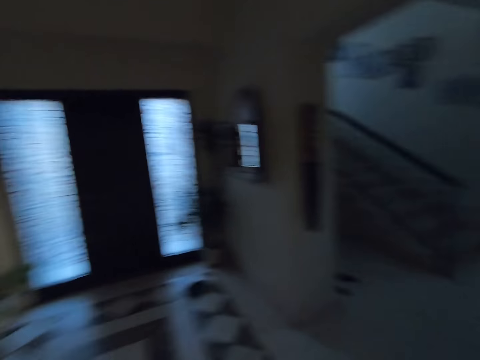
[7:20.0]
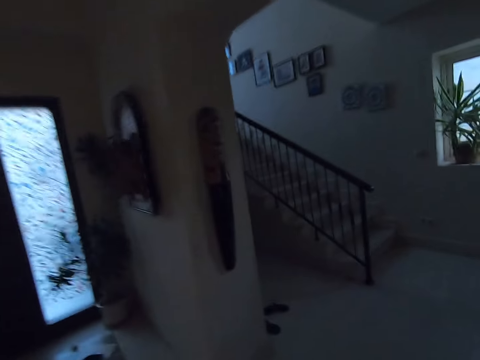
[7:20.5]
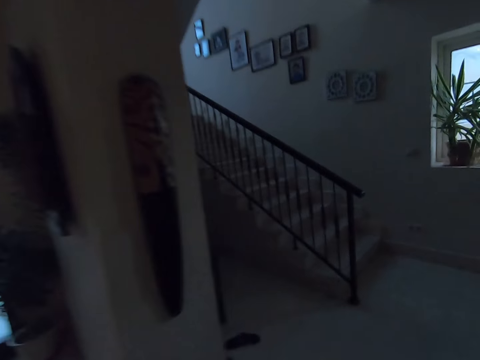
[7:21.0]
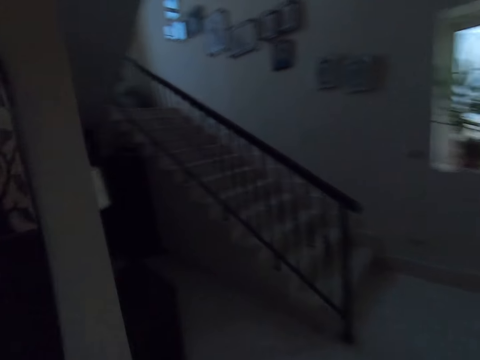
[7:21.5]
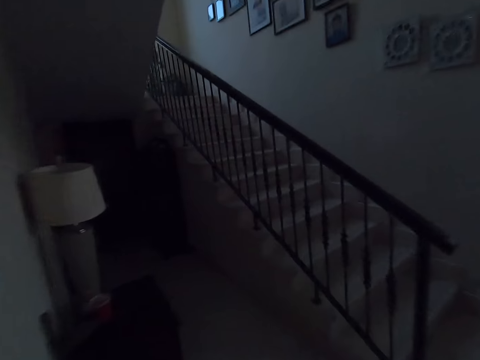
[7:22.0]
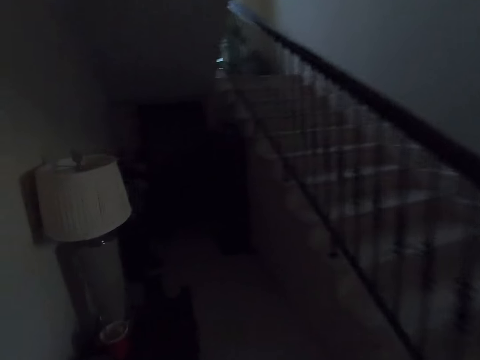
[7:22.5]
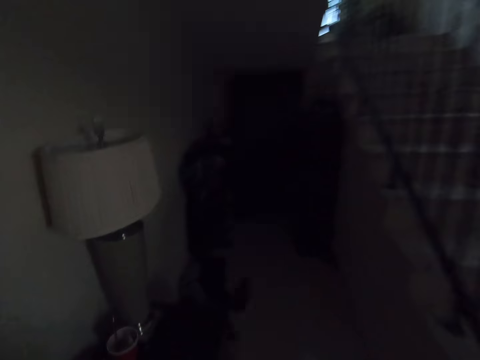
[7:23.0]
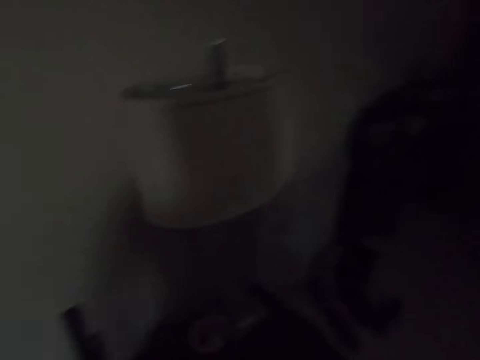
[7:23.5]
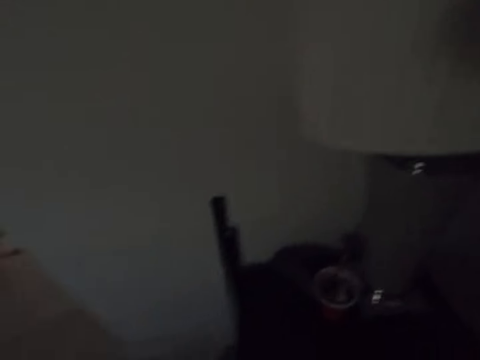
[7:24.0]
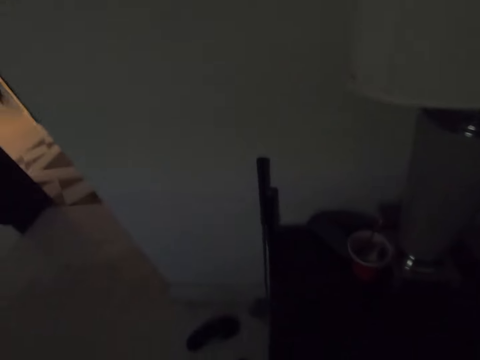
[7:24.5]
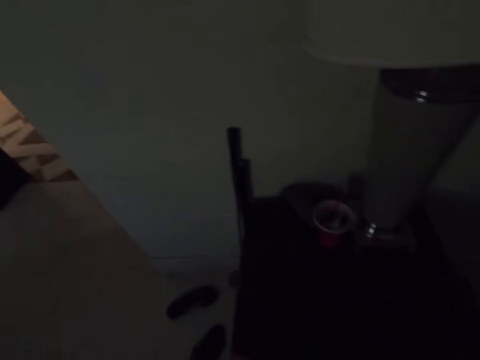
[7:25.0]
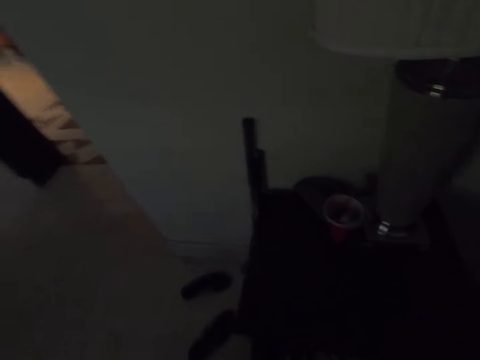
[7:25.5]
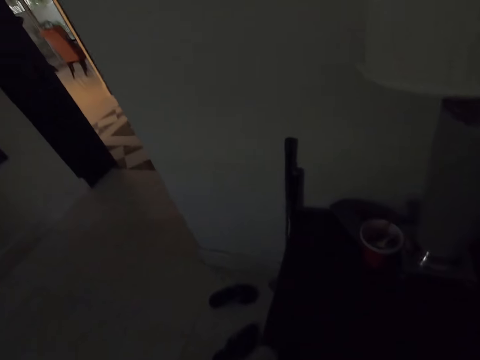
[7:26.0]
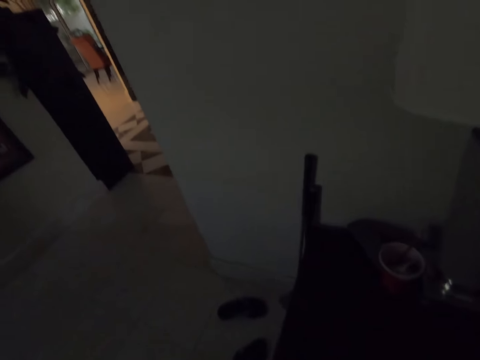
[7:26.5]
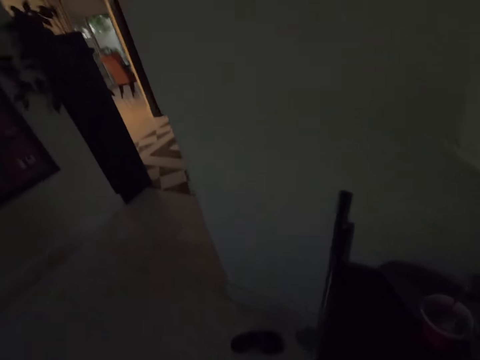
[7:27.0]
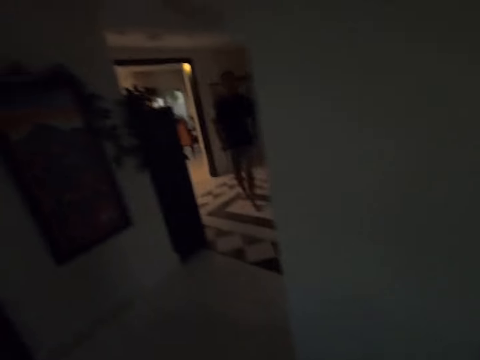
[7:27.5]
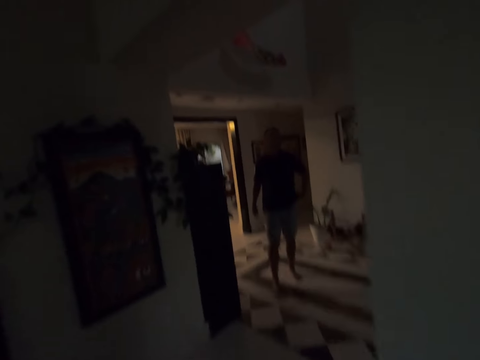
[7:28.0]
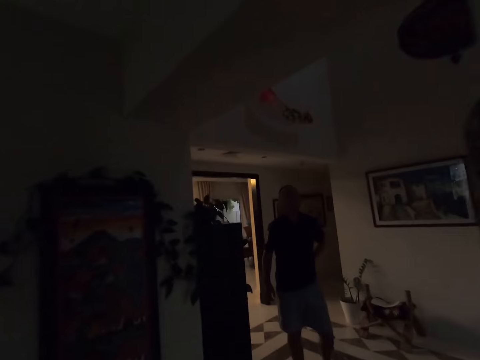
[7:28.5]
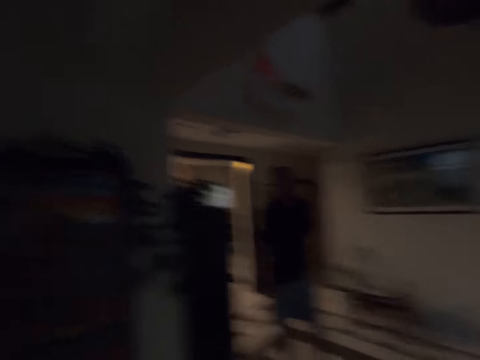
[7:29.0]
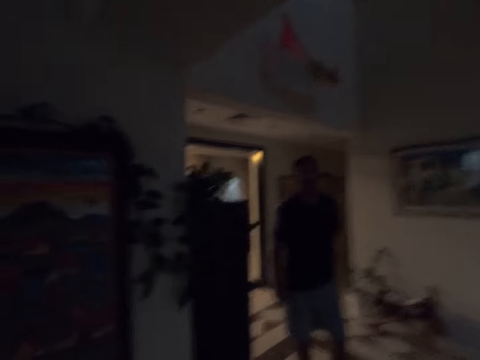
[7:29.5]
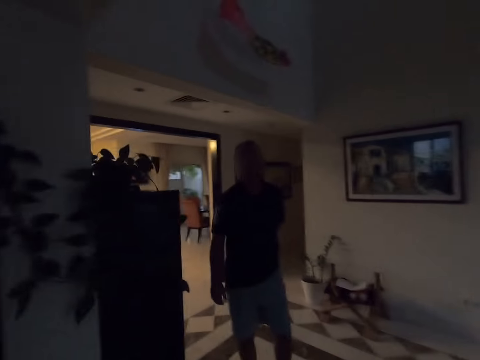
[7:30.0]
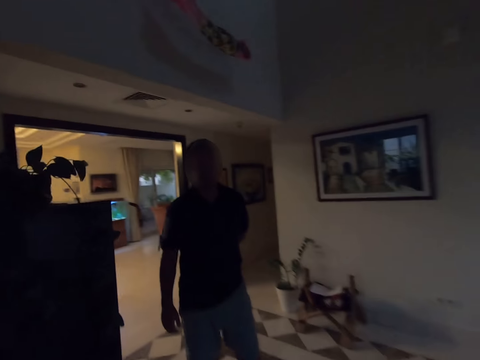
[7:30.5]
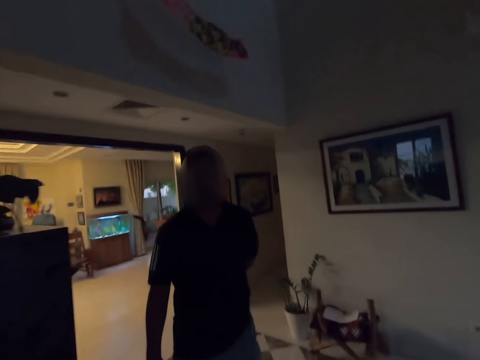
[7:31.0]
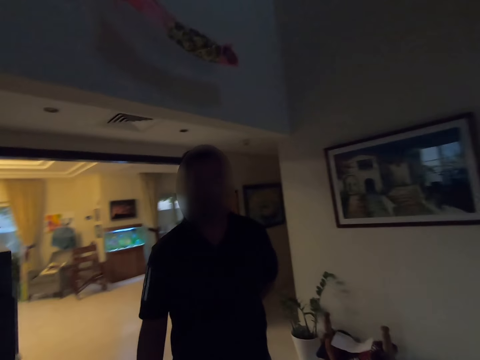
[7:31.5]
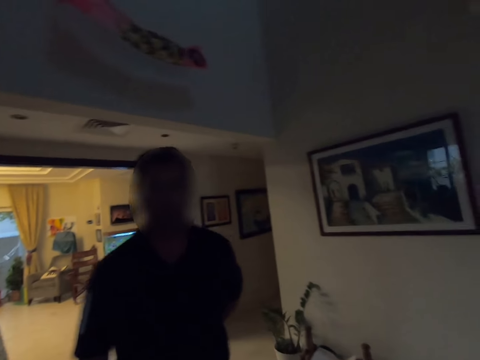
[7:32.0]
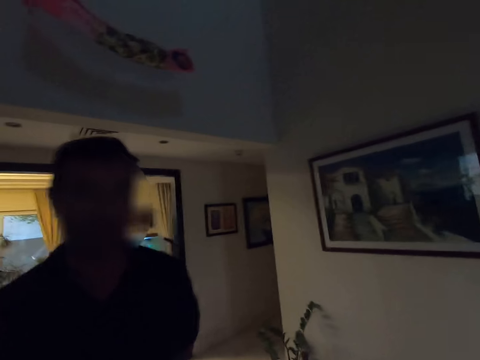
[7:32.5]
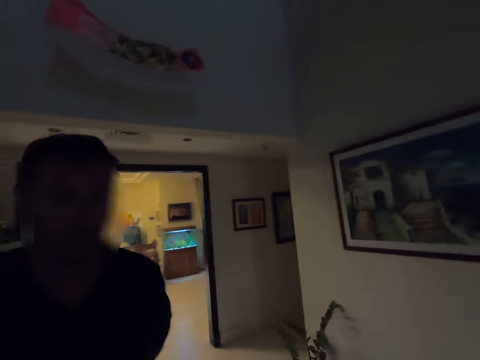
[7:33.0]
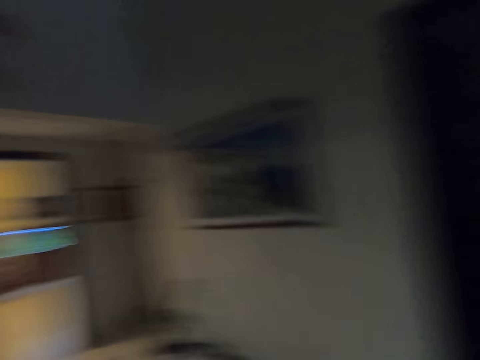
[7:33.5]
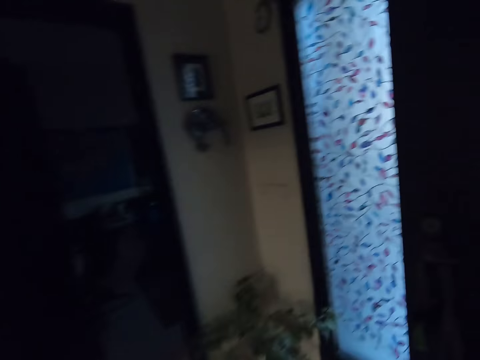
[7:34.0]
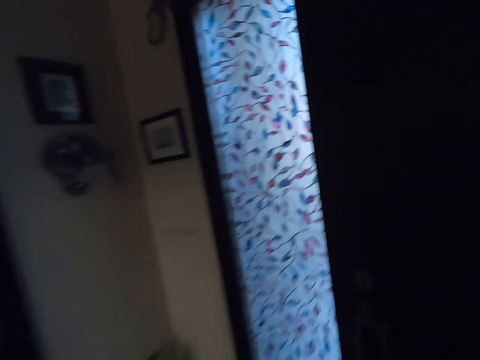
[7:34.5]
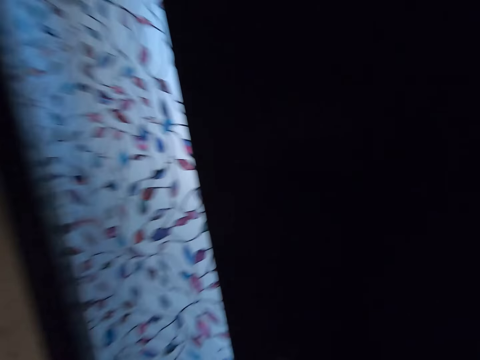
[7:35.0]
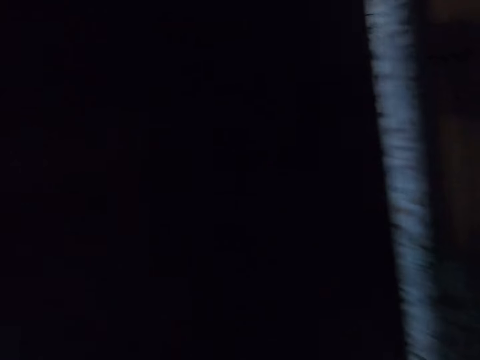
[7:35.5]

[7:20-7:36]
The camera wearer looks around the house. They look at a man. The man stares at the camera wearer. The camera wearer looks around the house.

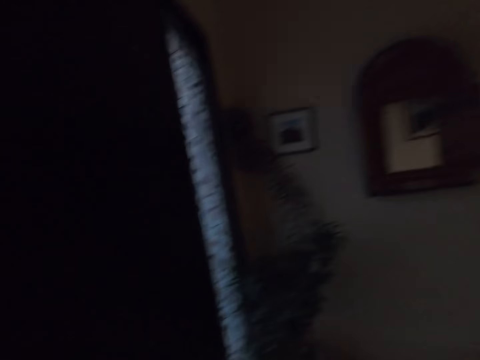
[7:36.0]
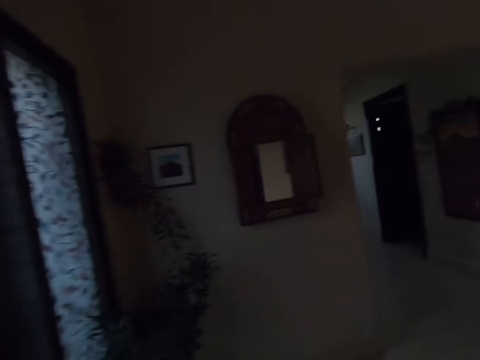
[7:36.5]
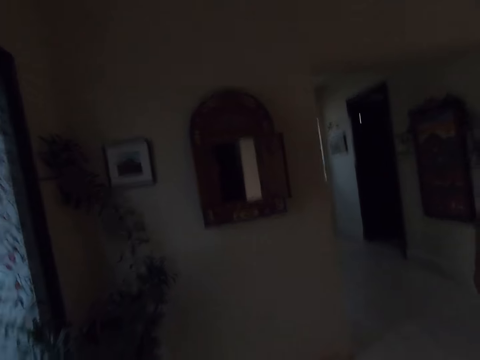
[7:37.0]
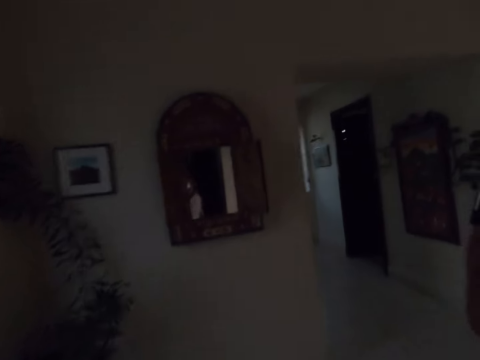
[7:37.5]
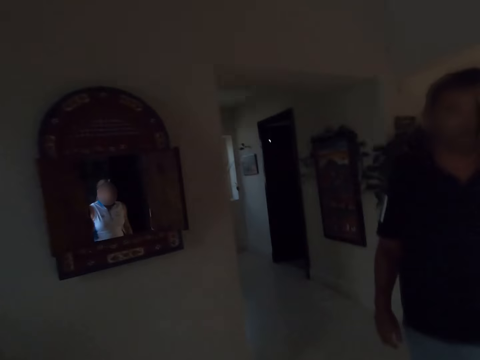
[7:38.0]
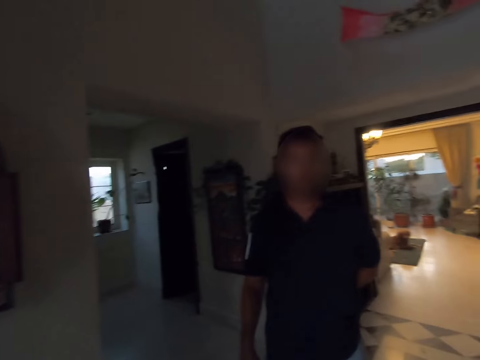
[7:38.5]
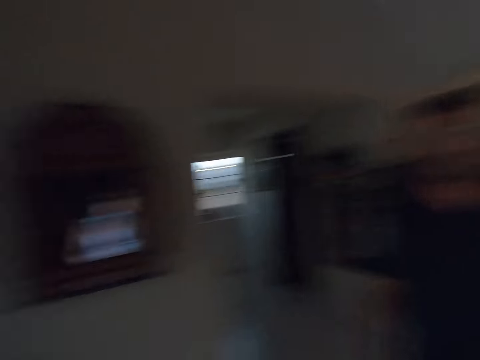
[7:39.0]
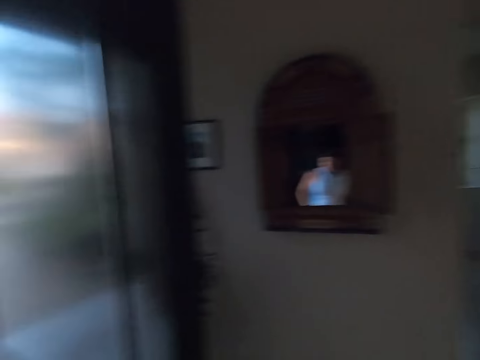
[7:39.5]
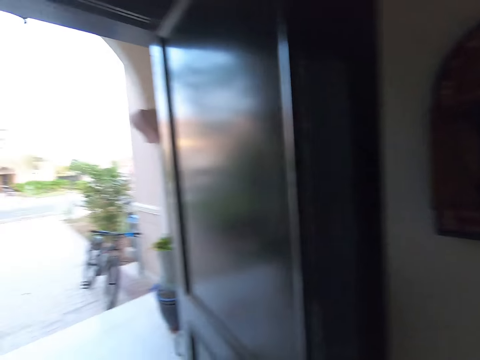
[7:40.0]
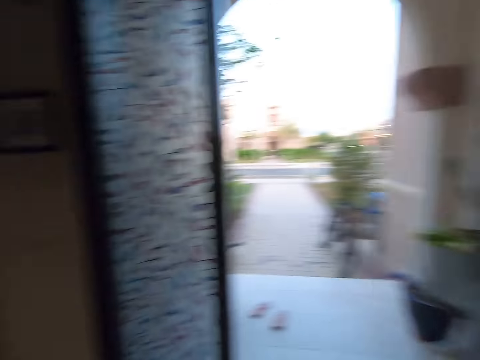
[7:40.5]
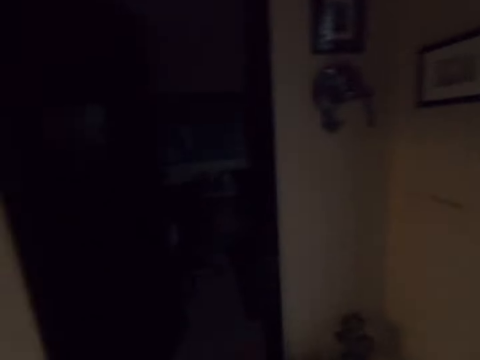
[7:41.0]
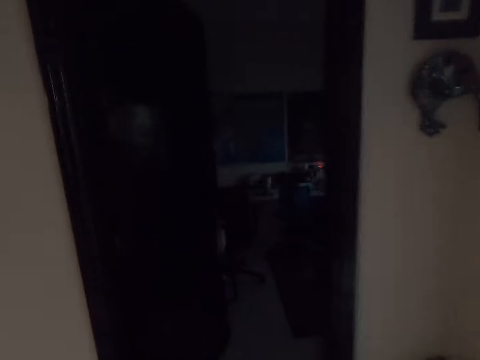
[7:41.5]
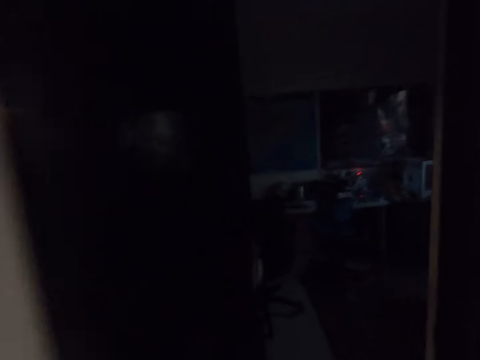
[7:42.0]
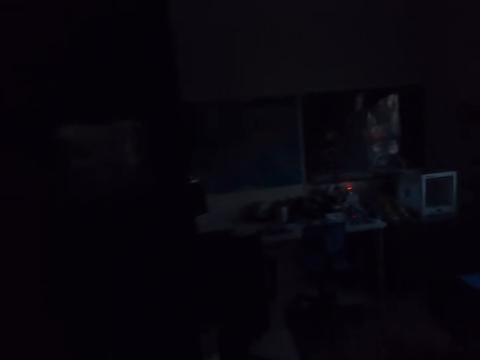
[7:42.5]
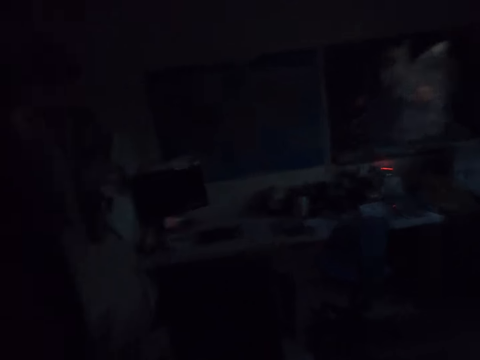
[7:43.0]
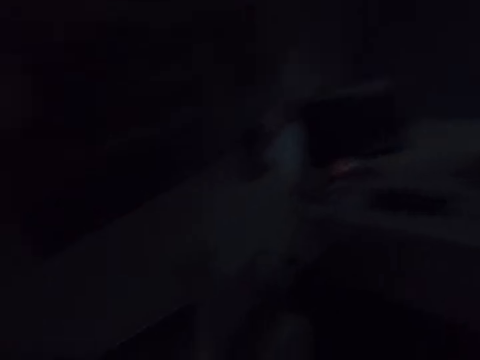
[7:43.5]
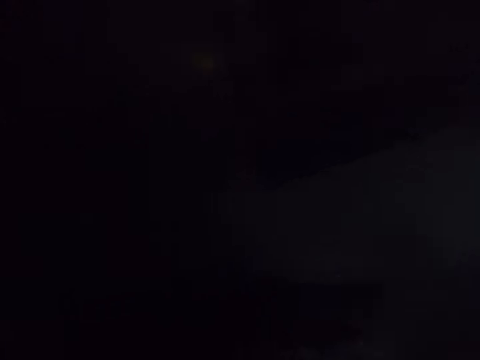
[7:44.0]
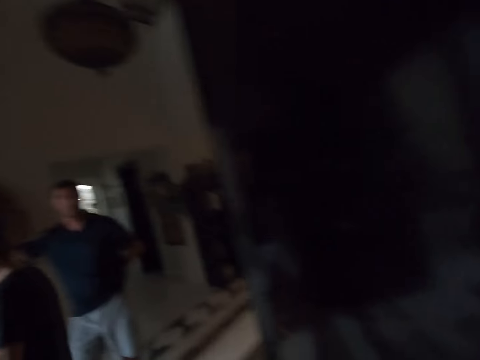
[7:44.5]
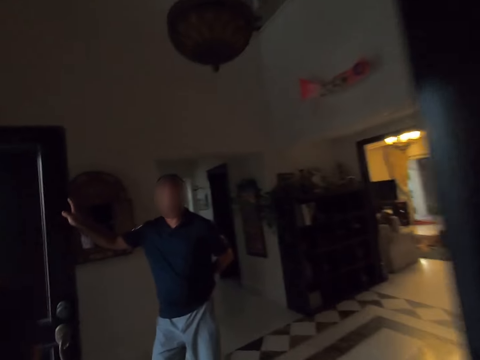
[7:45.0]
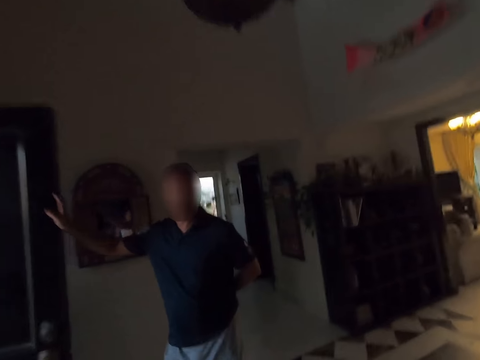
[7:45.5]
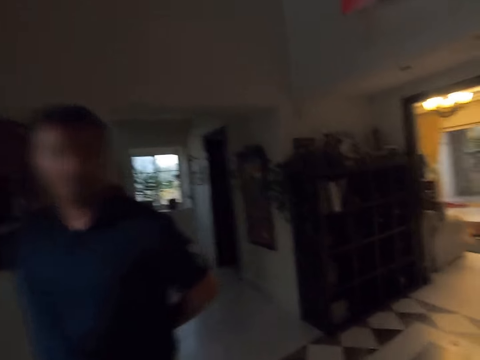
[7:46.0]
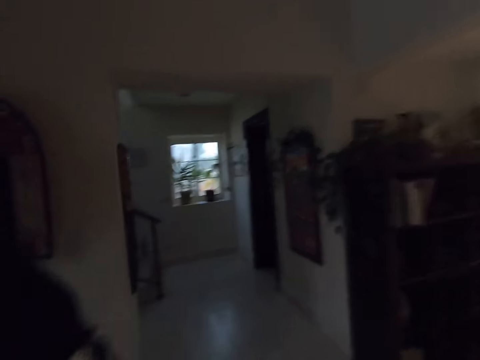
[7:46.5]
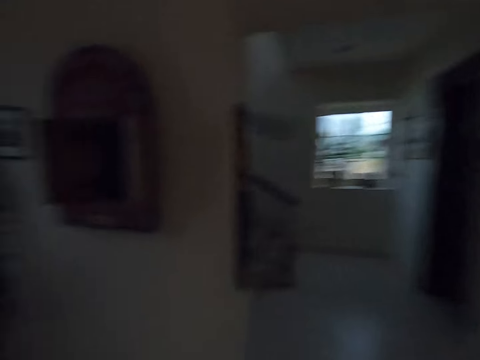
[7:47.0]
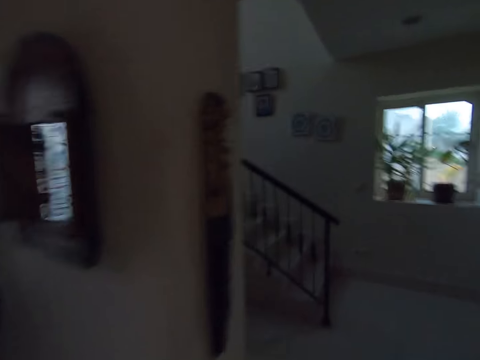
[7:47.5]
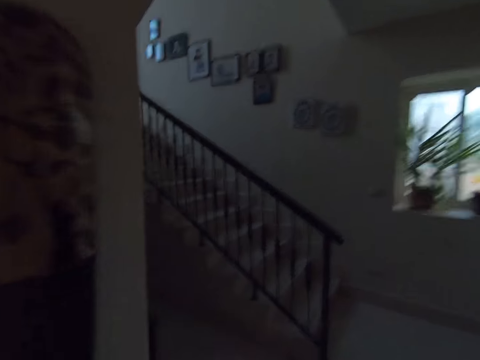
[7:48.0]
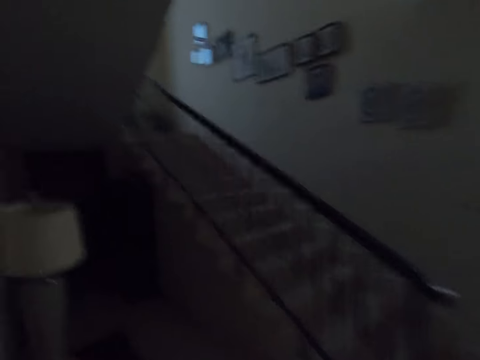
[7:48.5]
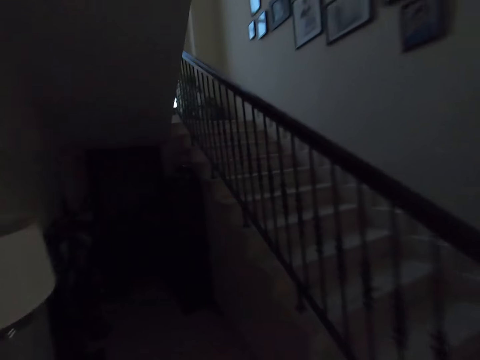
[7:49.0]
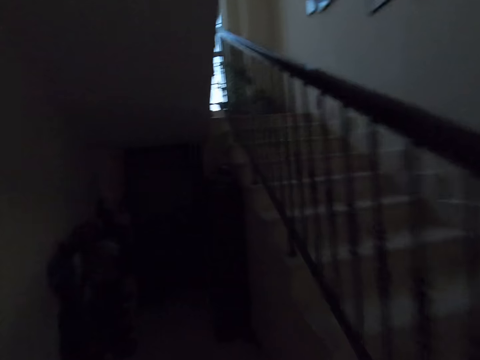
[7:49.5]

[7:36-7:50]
The camera wearer walks around the room. They look at a man. They look around the house. They walk around the house. They look at the man. They walk around the house.
